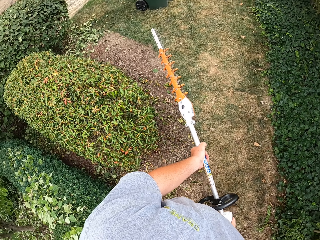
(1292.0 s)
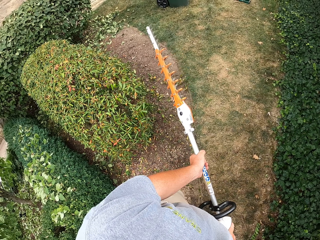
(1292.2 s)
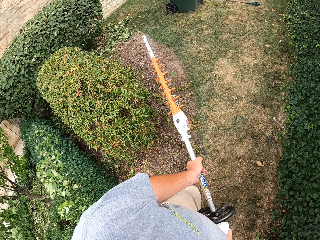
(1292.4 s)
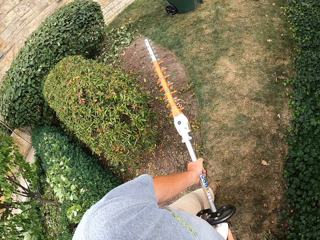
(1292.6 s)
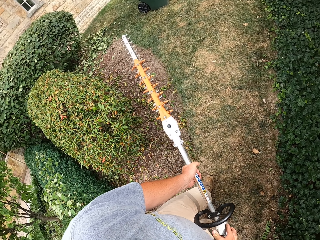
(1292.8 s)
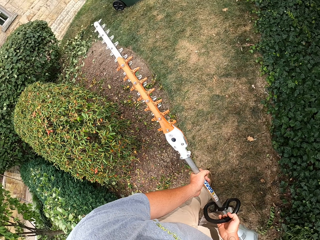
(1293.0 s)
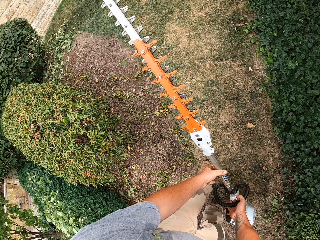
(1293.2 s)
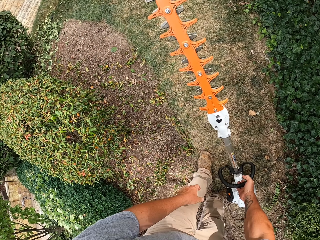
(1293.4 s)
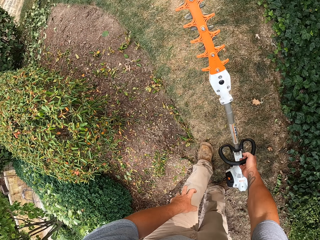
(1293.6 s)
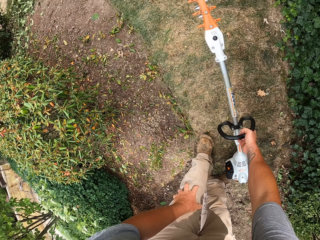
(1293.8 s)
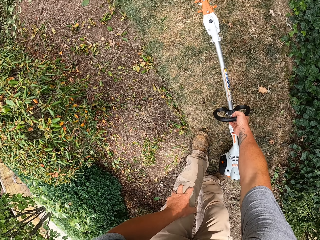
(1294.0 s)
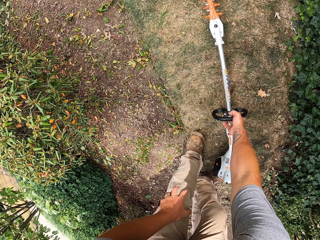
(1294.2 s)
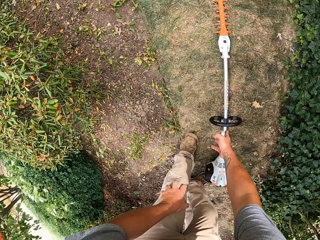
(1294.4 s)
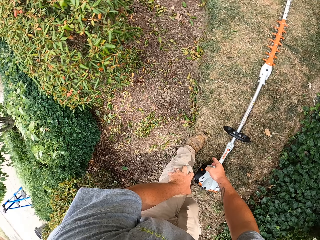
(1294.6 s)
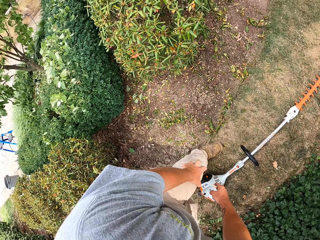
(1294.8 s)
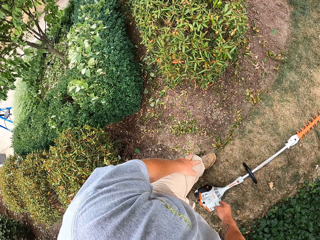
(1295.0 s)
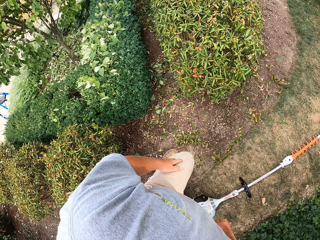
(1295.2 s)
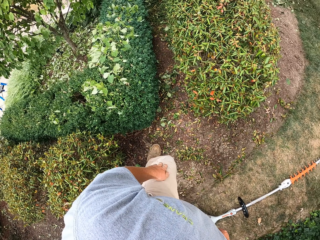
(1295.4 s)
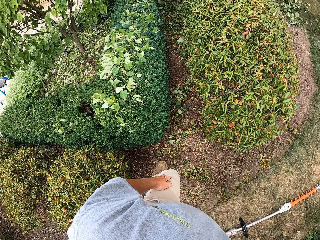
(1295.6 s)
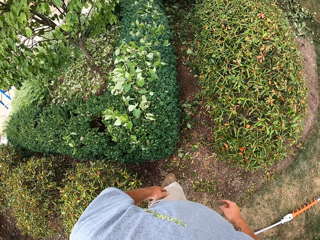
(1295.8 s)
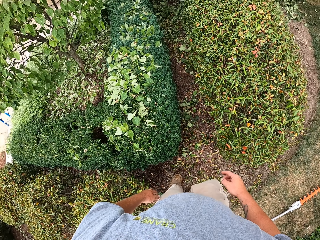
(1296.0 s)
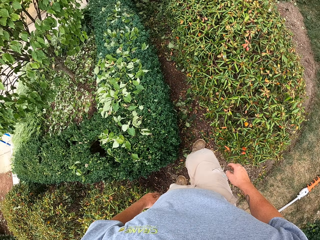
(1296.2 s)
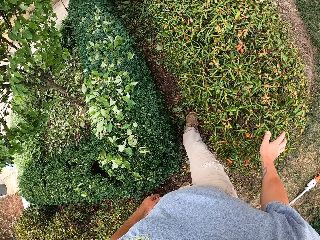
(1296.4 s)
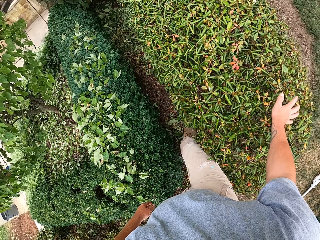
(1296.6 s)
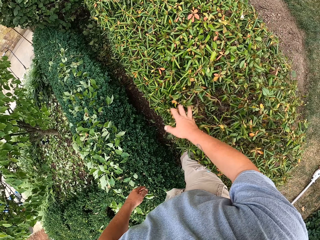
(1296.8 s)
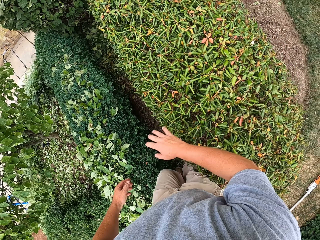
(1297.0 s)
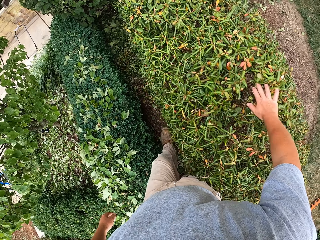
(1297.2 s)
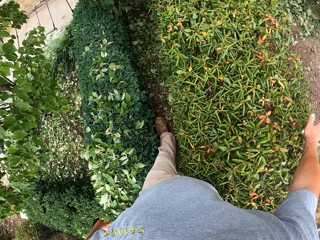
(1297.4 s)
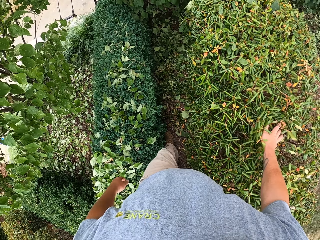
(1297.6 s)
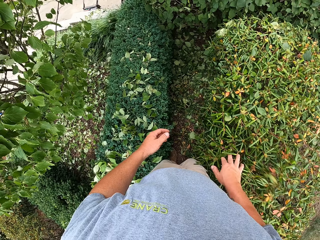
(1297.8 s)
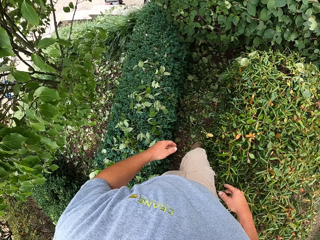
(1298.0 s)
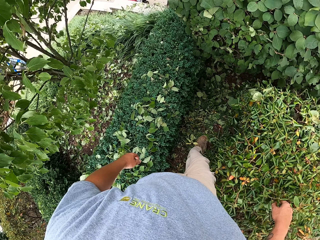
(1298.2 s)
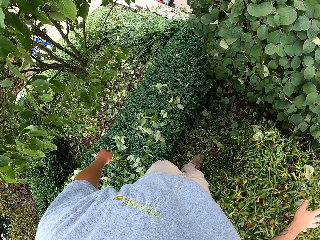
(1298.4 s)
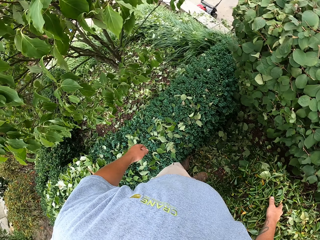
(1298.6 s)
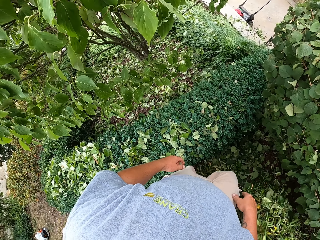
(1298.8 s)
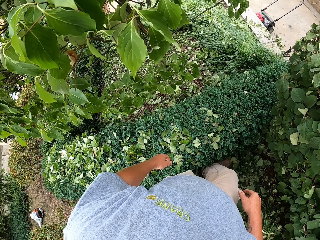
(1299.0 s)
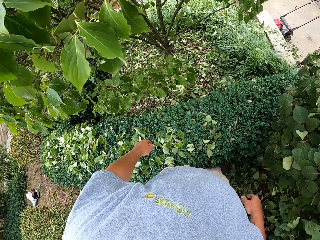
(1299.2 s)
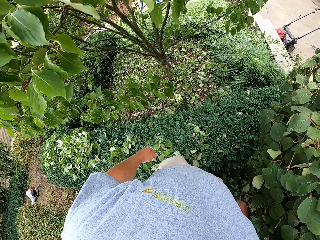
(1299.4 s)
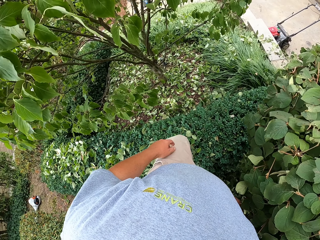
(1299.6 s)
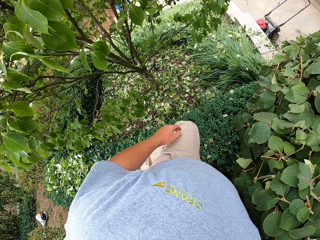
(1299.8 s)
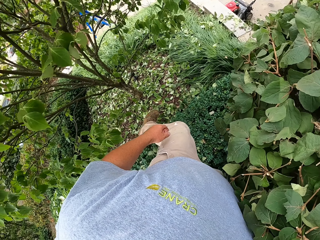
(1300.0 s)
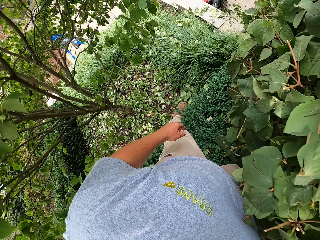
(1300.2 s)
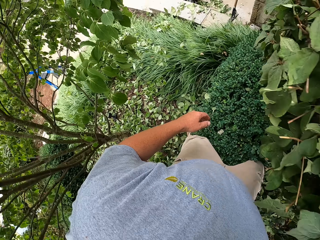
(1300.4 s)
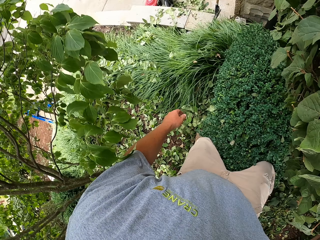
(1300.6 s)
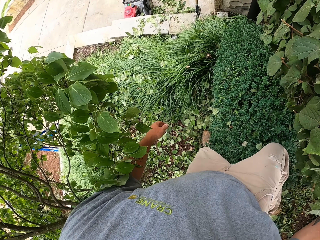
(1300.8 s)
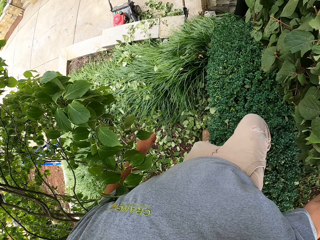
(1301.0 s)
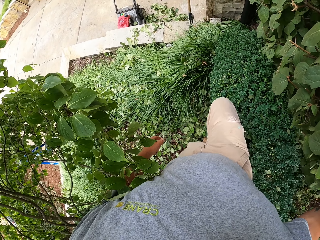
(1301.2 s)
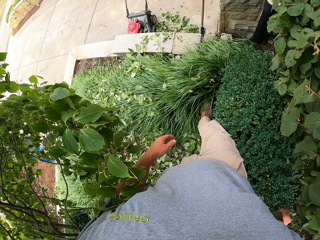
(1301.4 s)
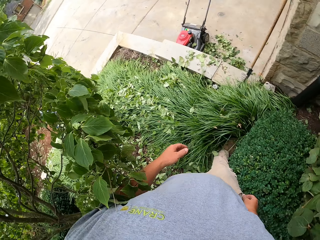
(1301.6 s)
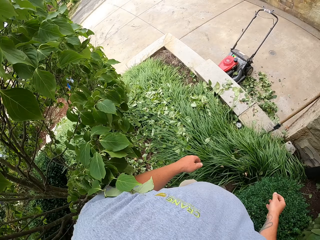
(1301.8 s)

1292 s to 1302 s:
The camera wearer drops the grass cutter on the ground. They remove a leaf from the shrub with the right hand. They wipe the flowers with the hand.

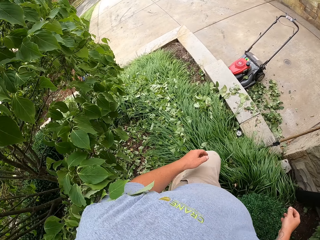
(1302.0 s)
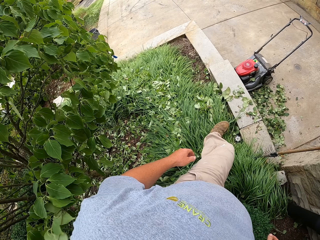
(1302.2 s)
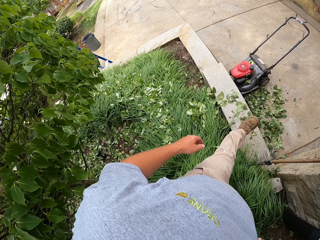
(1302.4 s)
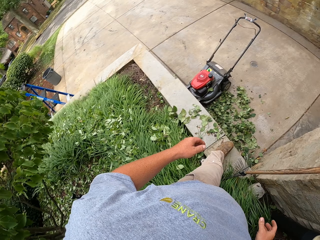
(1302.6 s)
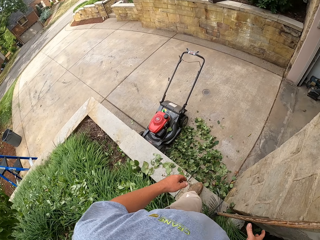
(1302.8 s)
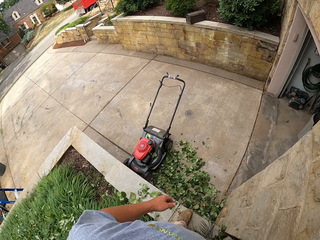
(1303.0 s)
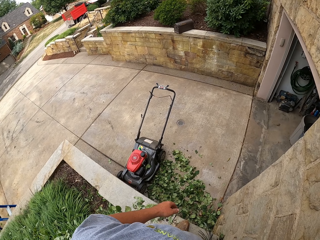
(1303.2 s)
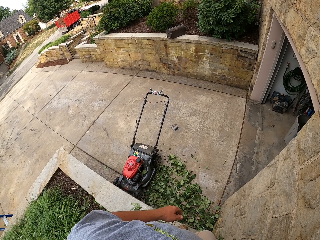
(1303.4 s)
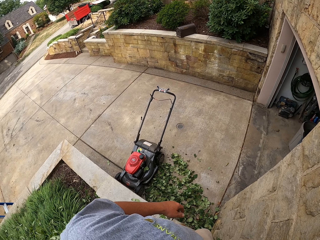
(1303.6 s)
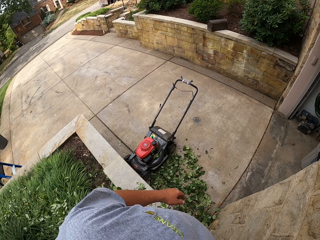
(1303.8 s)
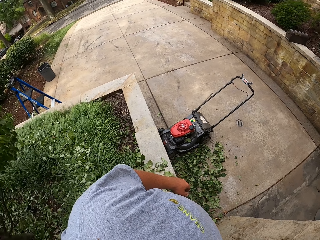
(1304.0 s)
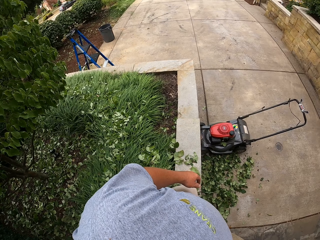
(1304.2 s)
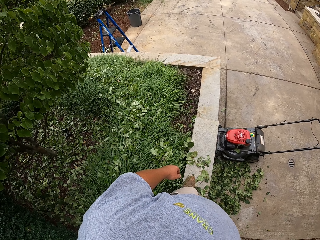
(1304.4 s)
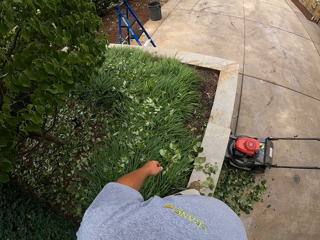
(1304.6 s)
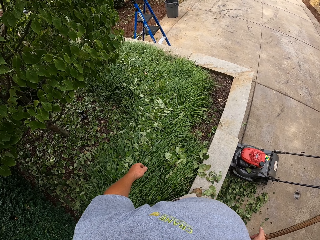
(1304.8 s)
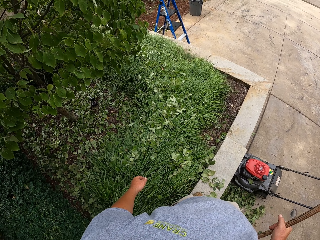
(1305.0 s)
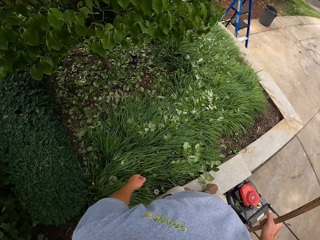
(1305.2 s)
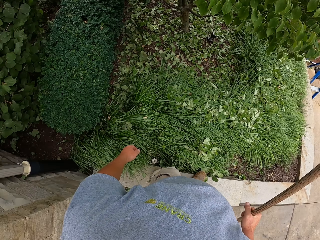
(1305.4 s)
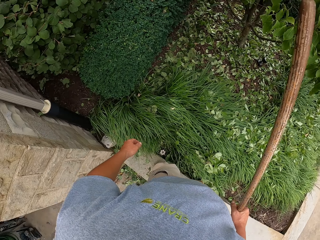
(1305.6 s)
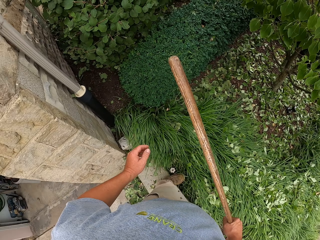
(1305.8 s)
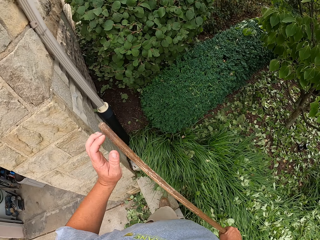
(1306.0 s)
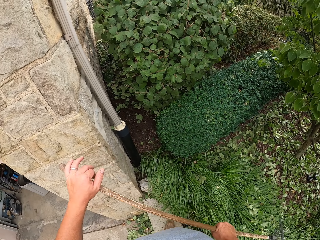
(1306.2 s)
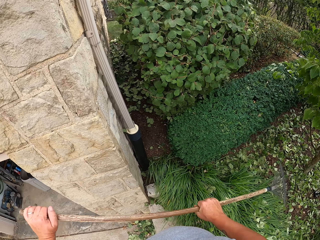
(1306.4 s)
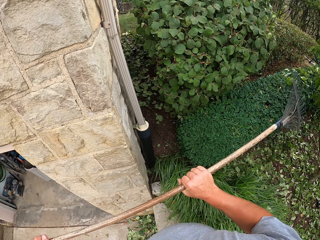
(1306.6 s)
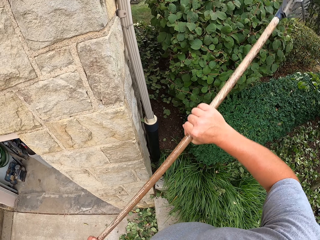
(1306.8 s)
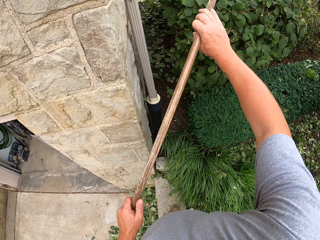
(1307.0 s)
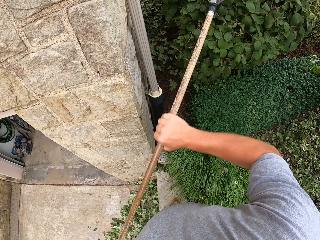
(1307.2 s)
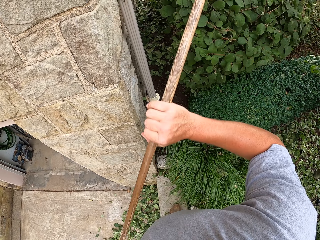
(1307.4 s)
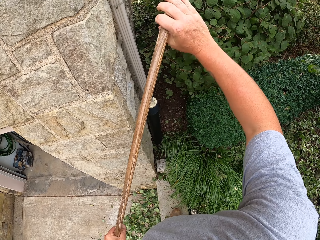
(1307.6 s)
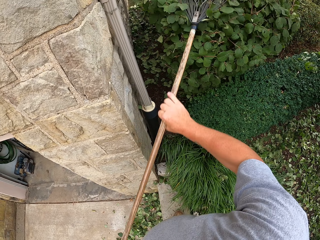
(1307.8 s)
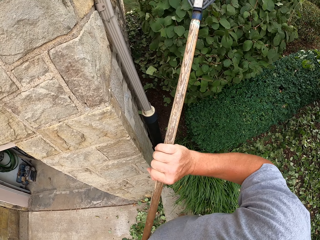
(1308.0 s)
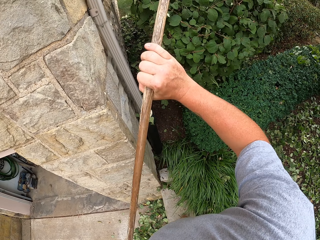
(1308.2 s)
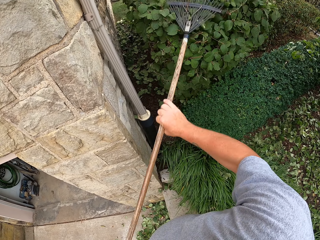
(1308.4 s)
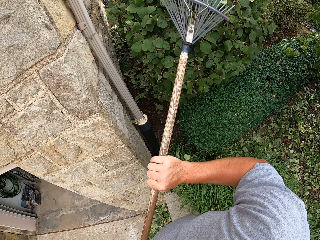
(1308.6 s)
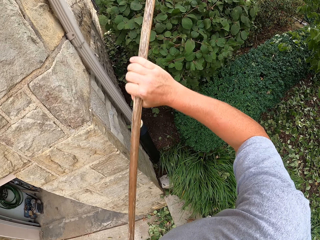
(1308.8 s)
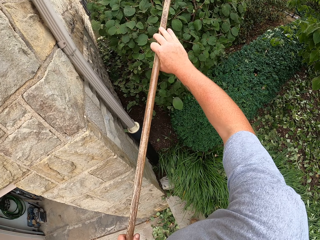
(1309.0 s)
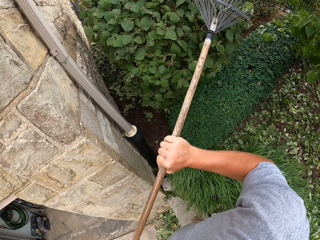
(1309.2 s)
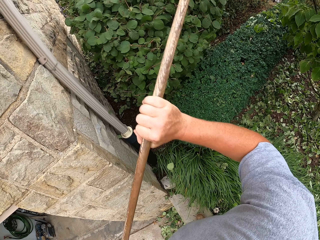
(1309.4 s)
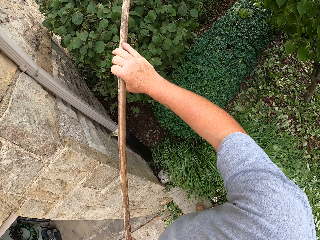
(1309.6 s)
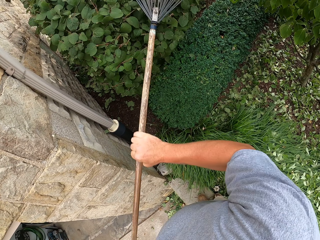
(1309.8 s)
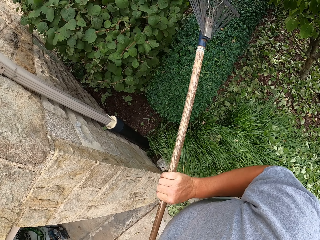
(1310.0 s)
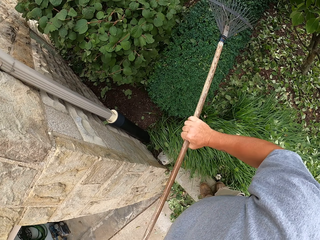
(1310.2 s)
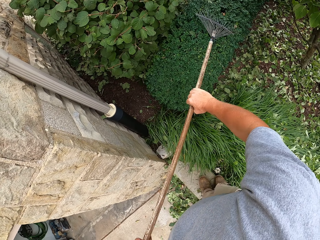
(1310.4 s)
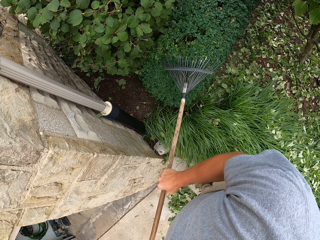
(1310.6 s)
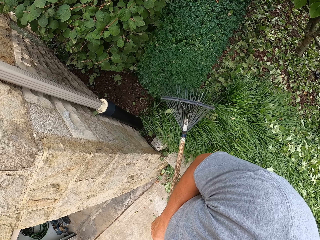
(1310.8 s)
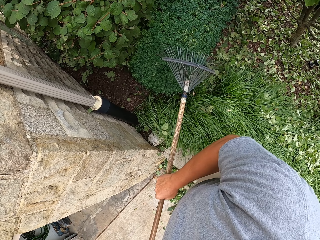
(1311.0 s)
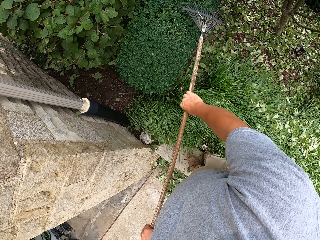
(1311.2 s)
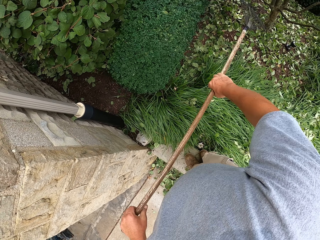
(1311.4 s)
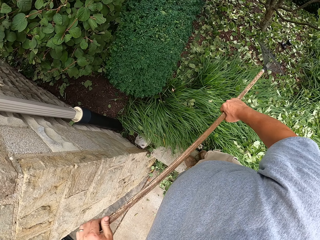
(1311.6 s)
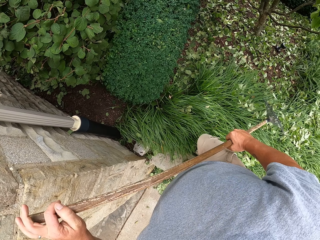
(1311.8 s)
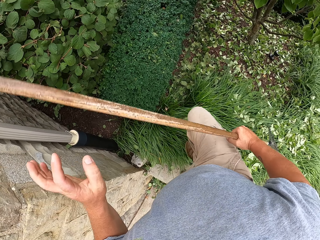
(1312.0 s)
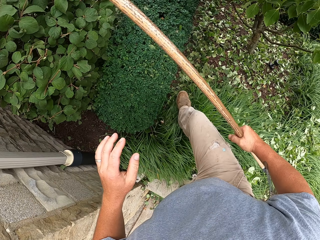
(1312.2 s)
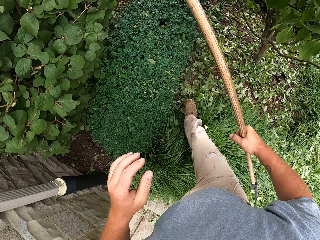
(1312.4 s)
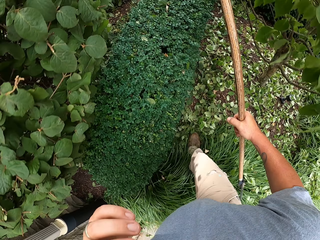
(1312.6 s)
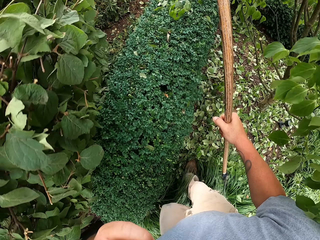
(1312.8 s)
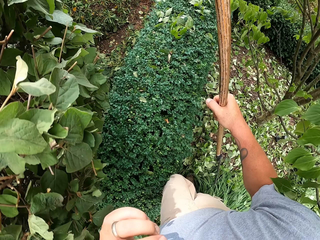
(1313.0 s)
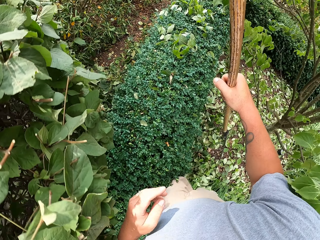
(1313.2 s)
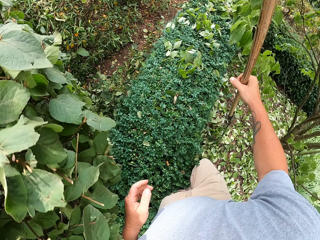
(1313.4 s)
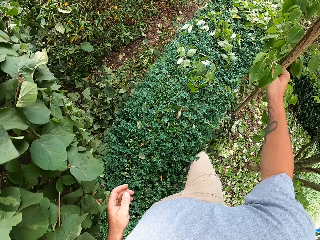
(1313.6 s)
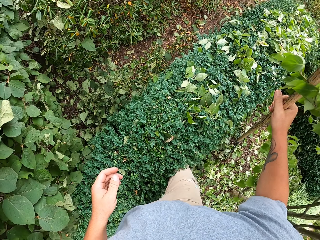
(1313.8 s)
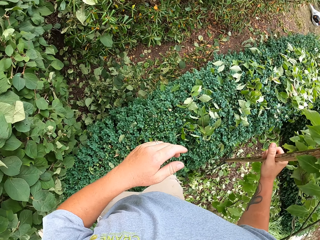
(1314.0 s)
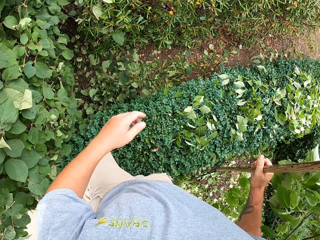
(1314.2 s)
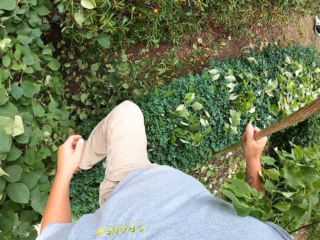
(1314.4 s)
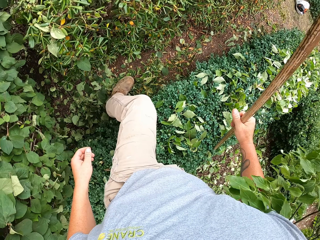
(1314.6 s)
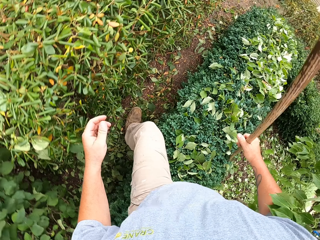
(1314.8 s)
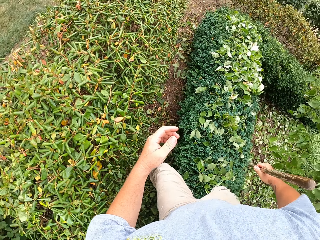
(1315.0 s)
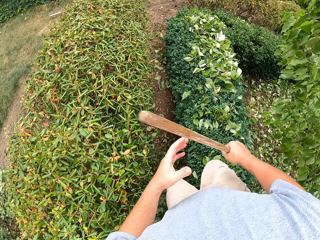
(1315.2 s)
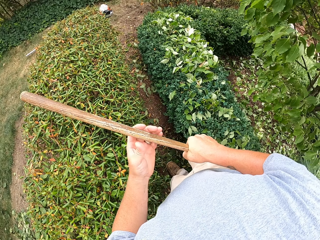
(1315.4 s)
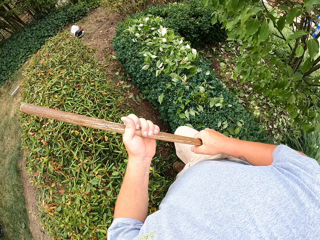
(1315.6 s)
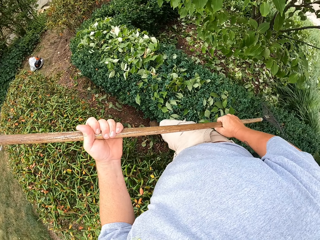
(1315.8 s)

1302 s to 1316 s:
The camera wearer walks around the field. They pick up a rake. They remove the cut leaves from the shrub with the rake. They pull the trimmed flowers from the plant. They walk around the field.
